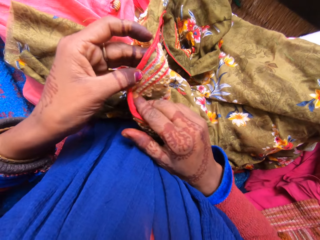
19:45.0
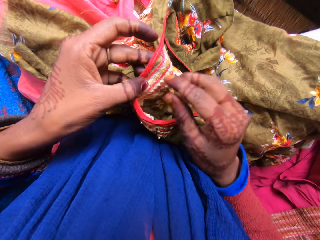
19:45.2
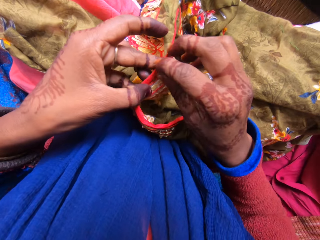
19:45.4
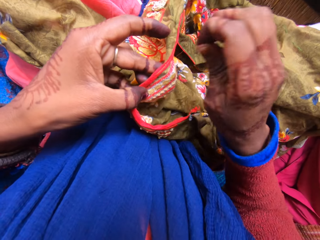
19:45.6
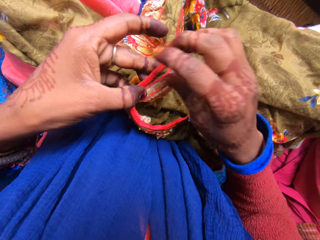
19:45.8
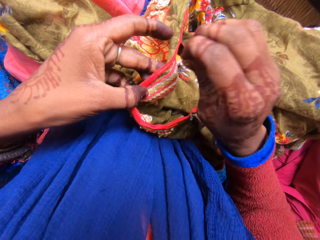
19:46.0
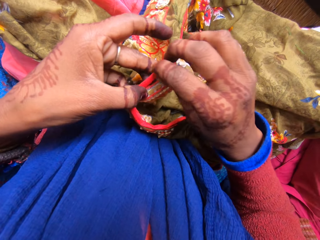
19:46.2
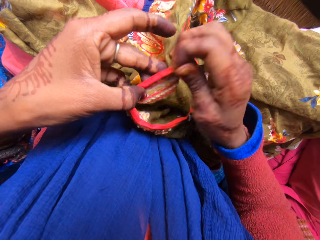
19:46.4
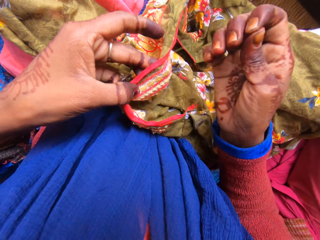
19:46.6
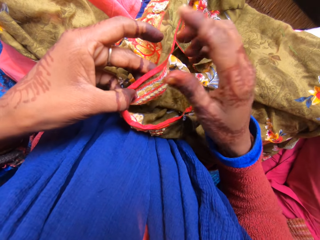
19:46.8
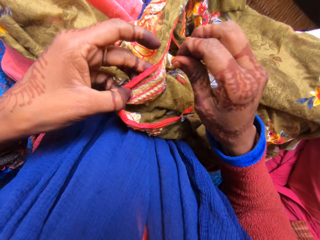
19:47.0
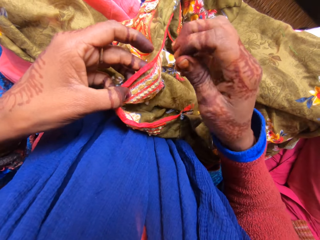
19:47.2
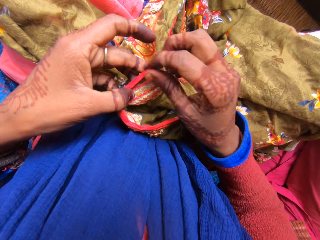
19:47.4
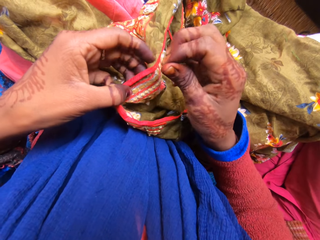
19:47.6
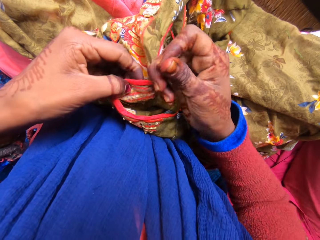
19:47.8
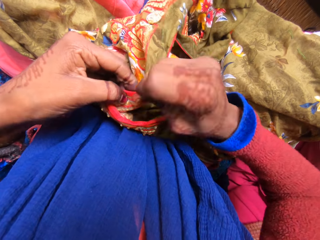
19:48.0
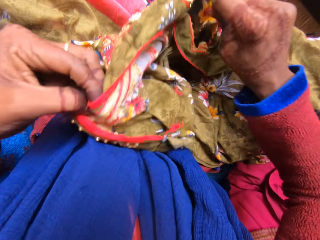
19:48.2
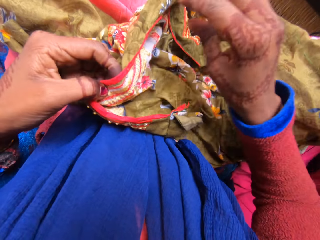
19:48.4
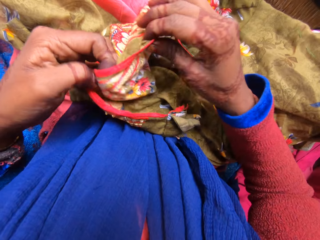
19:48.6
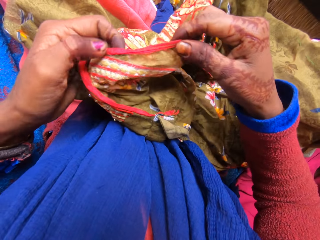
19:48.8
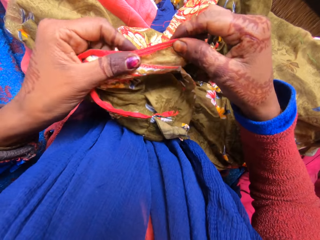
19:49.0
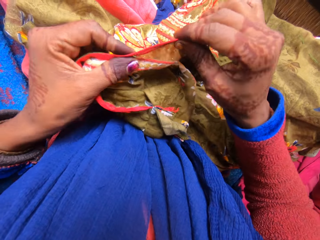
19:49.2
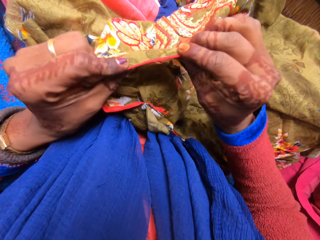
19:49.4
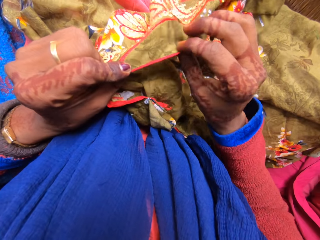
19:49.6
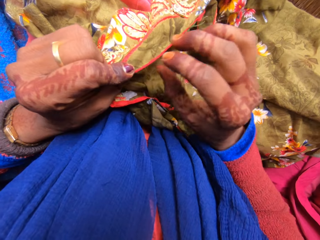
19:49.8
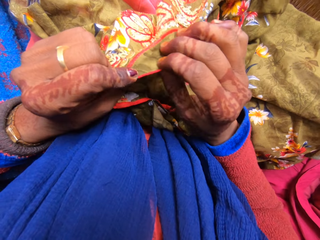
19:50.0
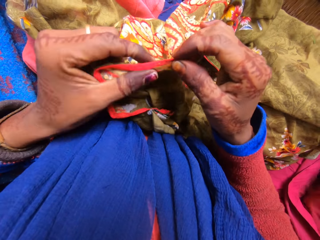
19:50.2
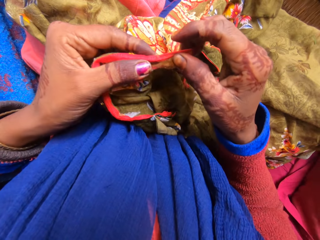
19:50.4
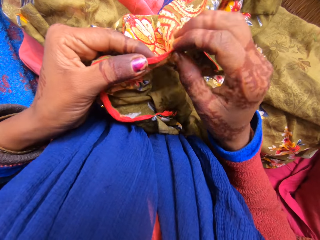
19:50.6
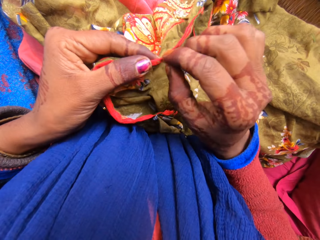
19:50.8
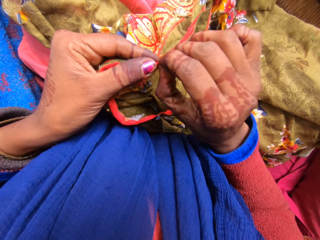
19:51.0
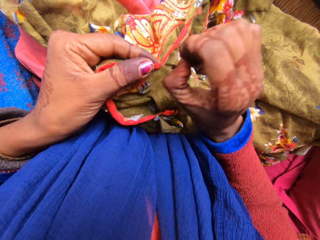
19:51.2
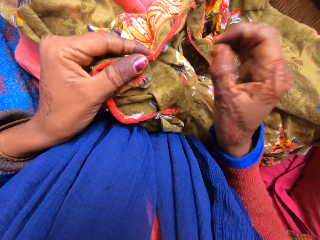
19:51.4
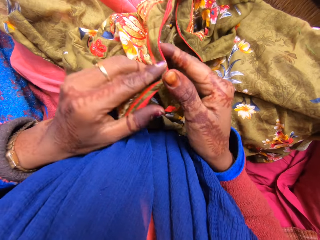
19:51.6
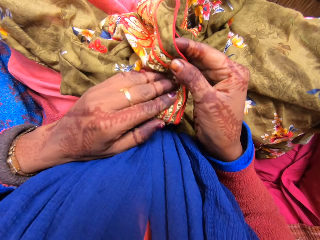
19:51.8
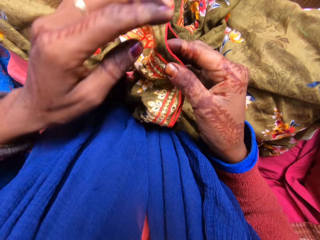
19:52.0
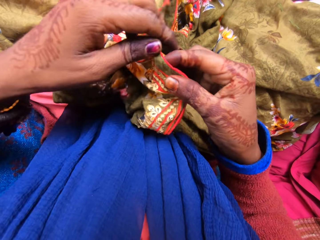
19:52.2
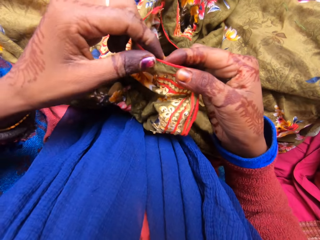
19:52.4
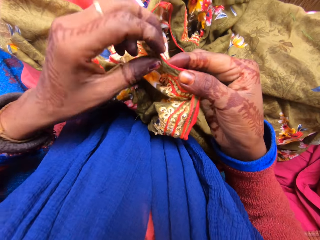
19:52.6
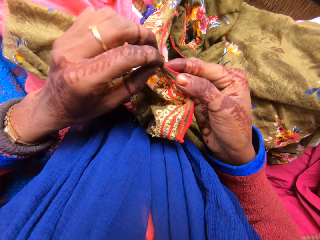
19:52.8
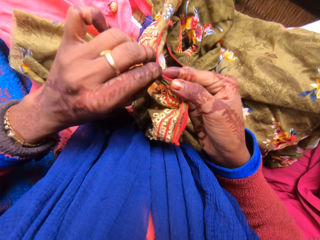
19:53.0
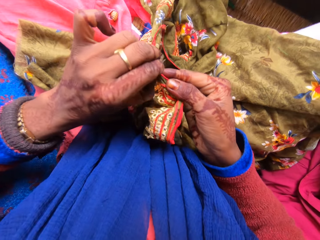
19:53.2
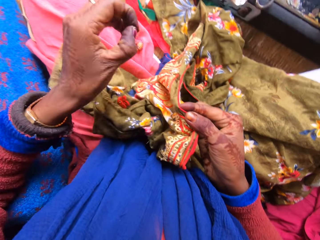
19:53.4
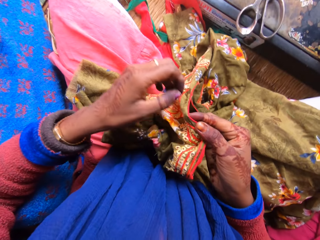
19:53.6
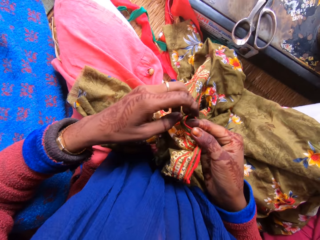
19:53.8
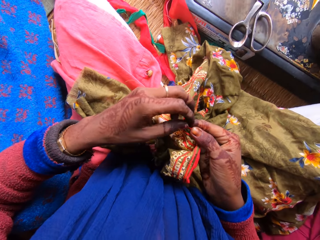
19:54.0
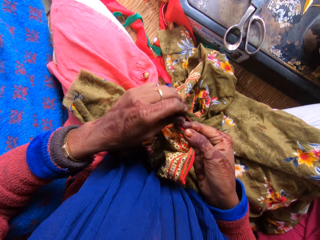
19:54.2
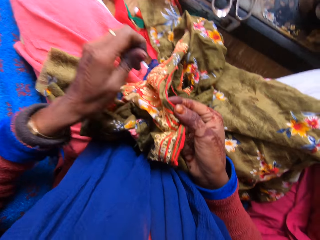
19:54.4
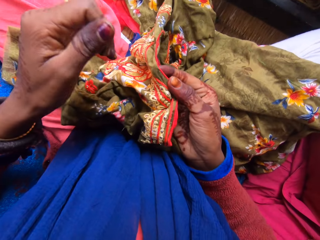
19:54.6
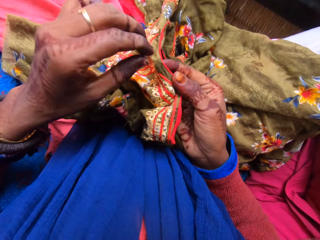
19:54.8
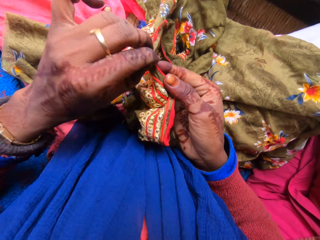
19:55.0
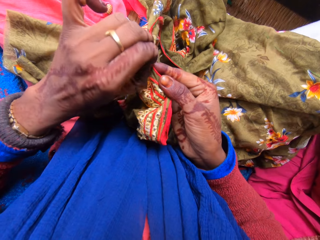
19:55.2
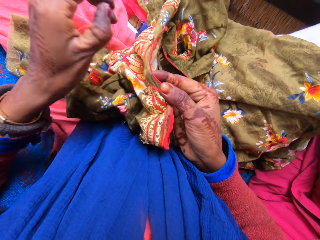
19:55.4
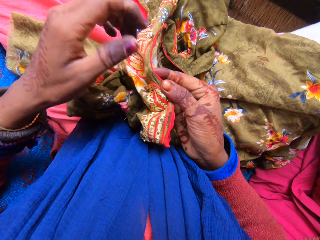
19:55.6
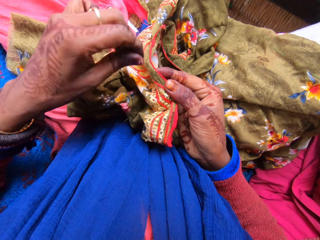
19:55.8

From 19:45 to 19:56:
The camera wearer turns the material on the other side. They hold the loose thread and pull the loose thread. They look at the other side of the material. They remove the loose thread from the material. They hold the material with the other hand. They remove the loose thread from the material.

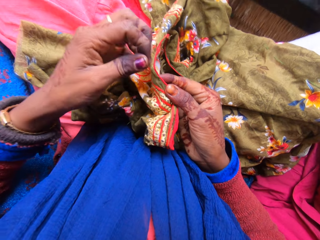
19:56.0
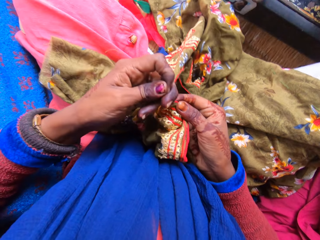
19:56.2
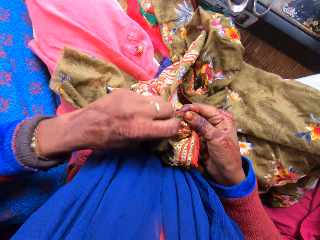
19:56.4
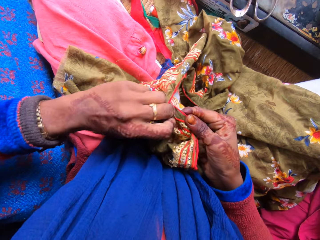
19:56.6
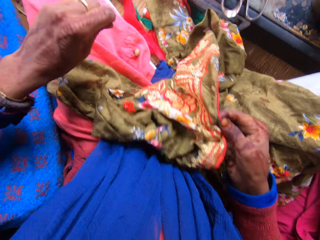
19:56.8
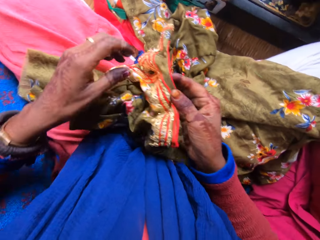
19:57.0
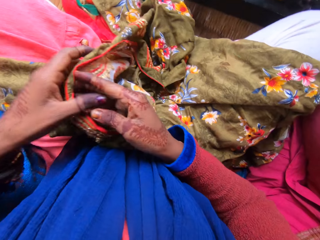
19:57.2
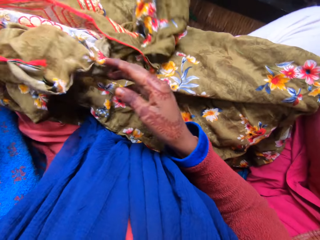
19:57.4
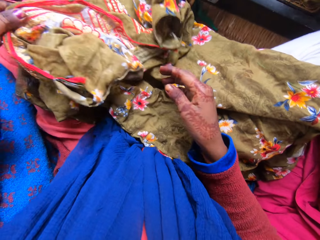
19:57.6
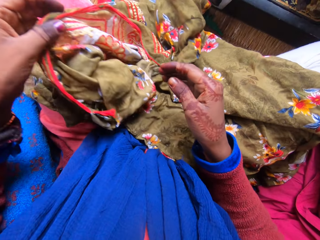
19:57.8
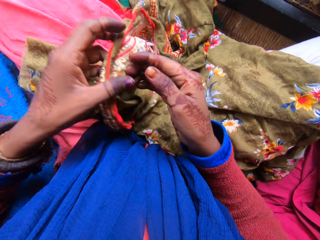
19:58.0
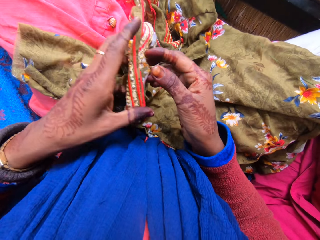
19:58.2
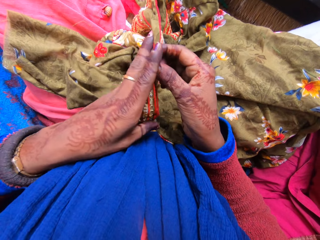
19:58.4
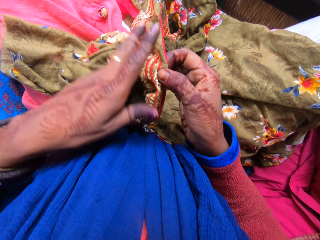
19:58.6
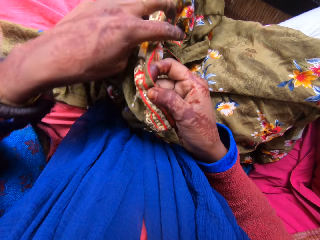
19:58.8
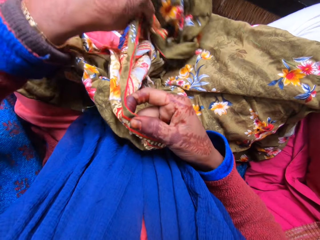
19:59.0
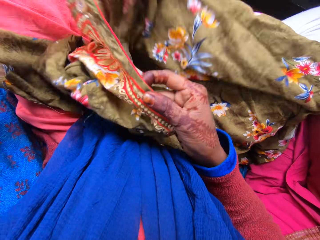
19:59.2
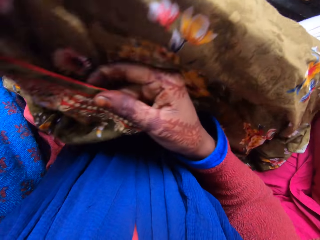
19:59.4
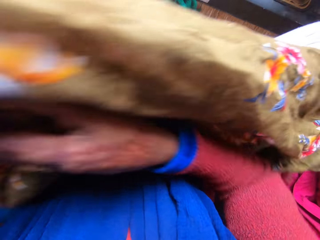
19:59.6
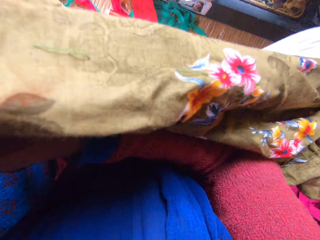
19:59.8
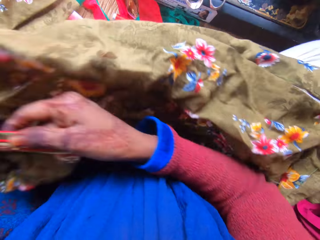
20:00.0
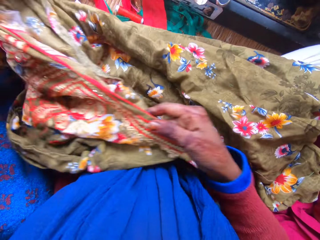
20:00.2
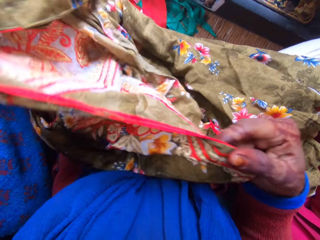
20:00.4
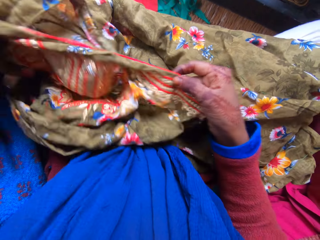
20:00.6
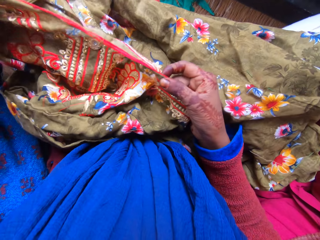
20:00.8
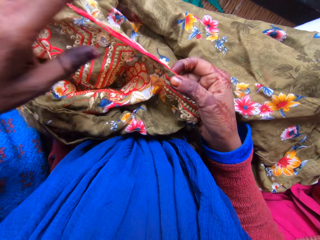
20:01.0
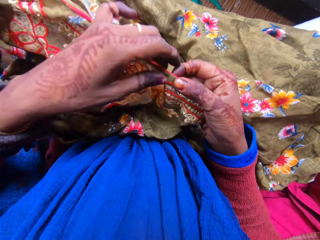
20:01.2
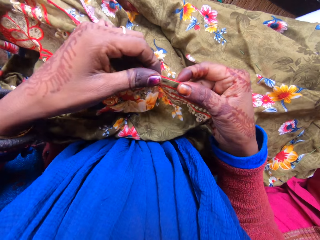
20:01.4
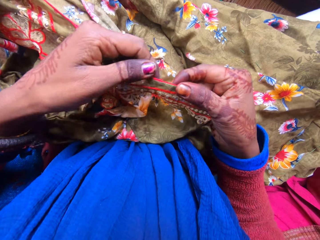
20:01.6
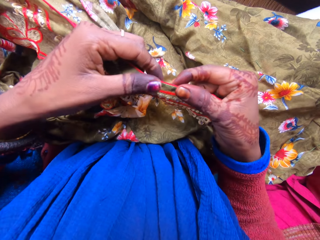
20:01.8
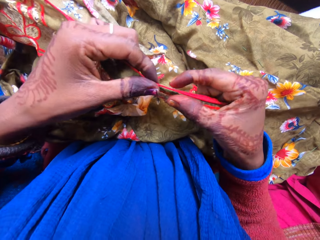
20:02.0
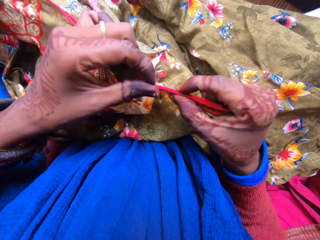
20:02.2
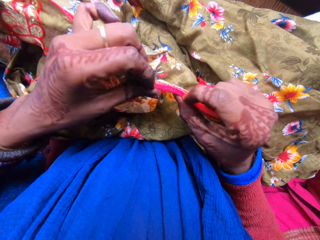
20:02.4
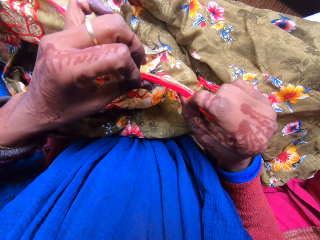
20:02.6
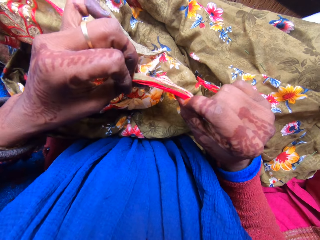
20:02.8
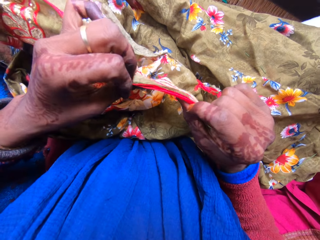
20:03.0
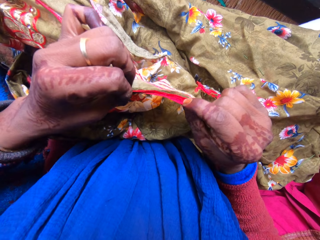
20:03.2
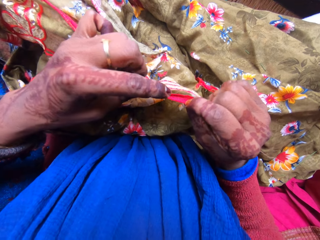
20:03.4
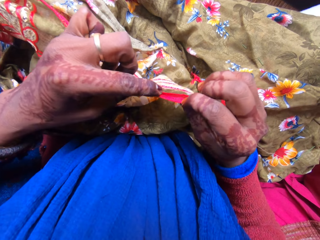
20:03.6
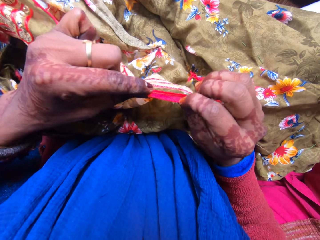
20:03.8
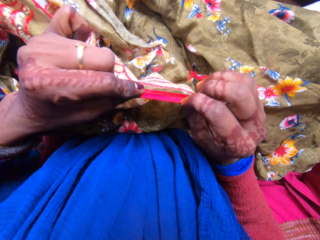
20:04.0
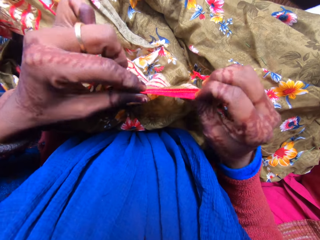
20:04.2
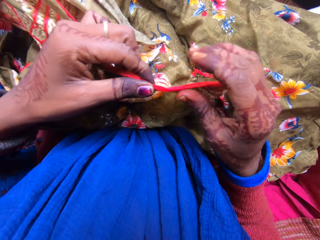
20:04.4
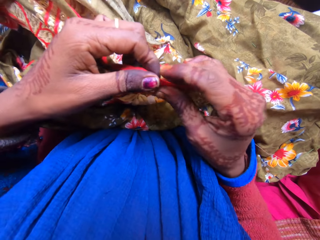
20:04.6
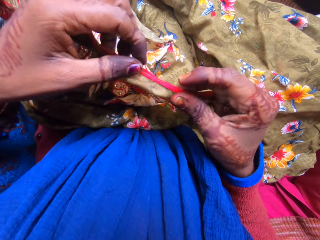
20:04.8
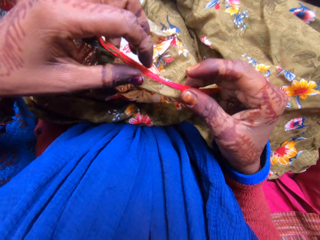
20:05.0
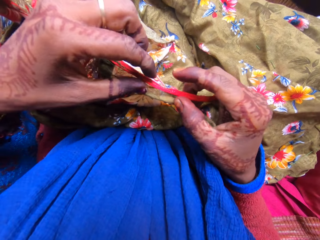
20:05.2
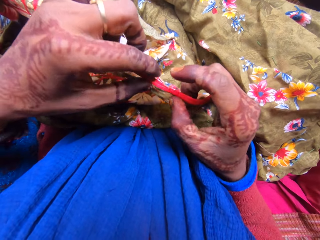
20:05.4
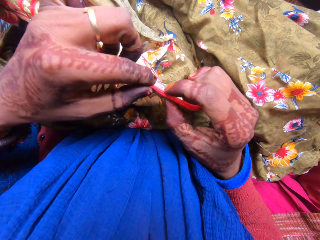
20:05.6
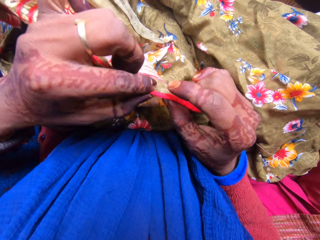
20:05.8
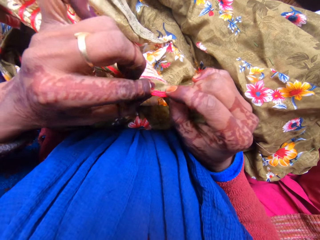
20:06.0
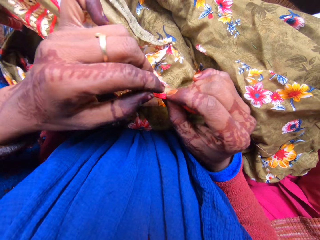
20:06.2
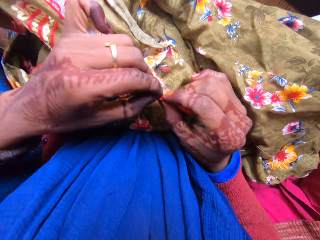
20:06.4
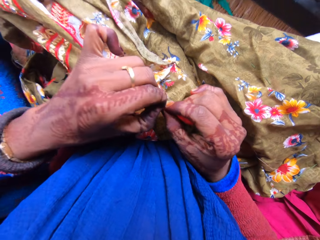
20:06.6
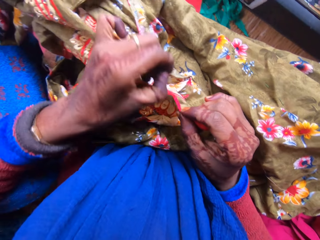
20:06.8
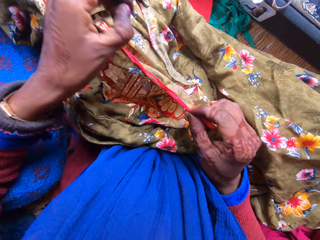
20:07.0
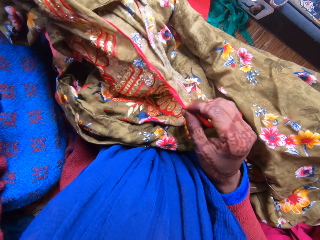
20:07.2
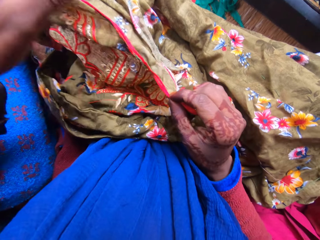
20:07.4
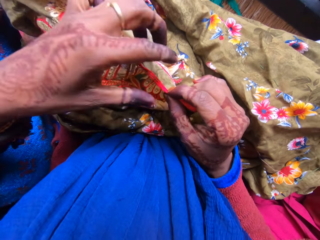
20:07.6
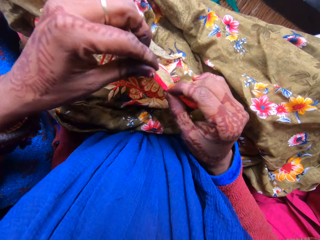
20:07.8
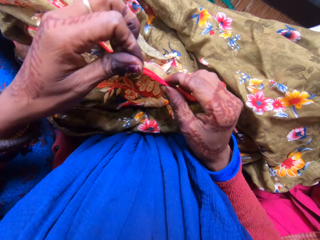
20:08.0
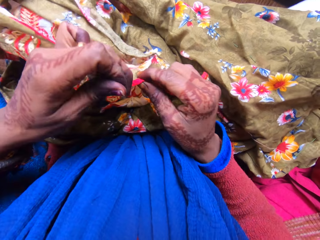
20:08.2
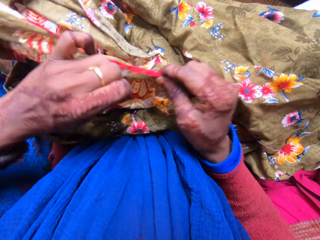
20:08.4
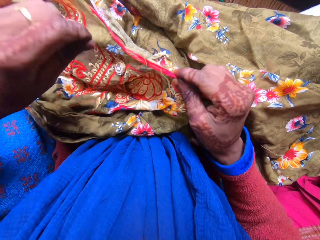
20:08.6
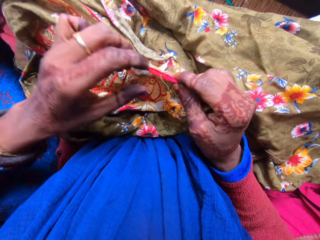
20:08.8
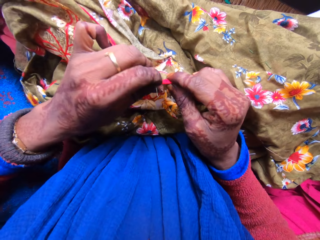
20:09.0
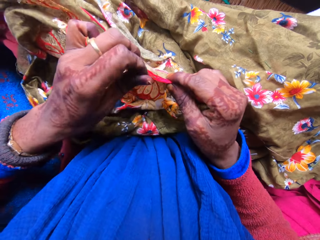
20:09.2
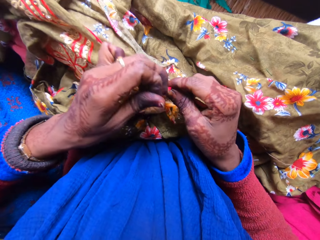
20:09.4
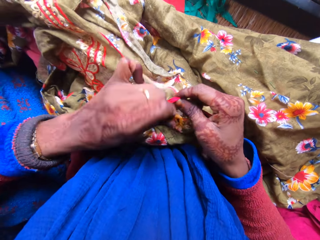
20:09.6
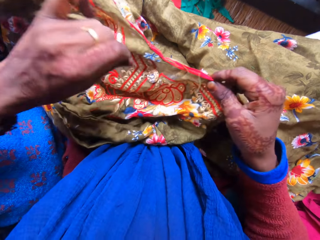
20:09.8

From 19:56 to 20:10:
The camera wearer holds the loose thread and pulls the loose thread. They hold the material with the other hand. They hold the material with both hands. They look at the other side of the material. They remove the loose thread from the material. They hold the loose thread.
